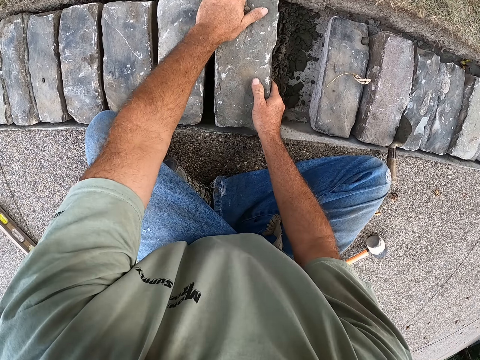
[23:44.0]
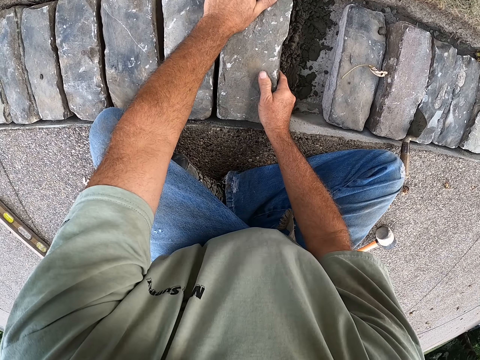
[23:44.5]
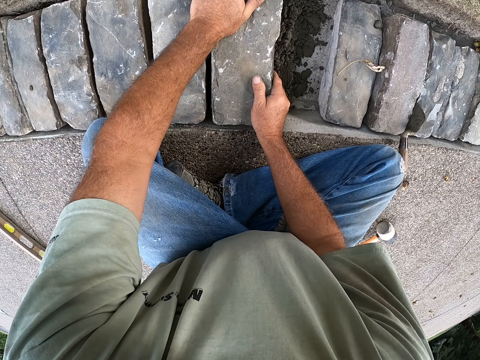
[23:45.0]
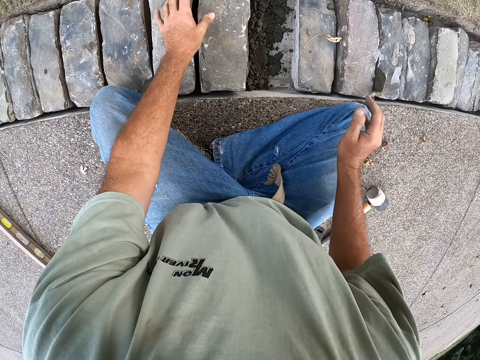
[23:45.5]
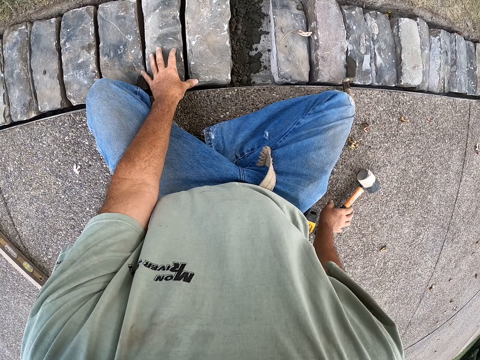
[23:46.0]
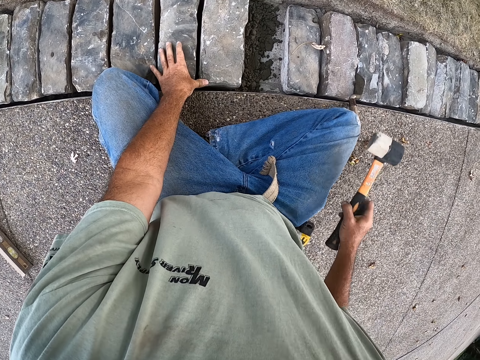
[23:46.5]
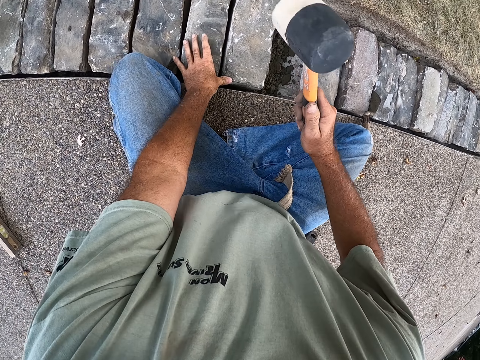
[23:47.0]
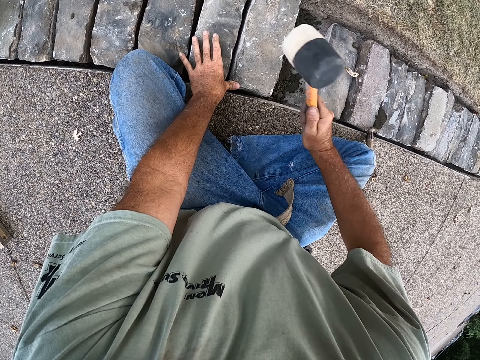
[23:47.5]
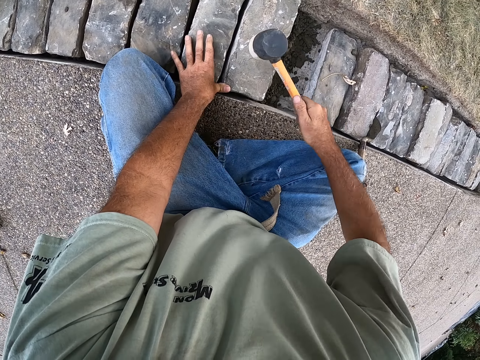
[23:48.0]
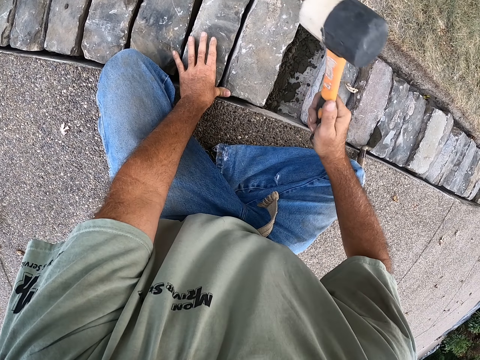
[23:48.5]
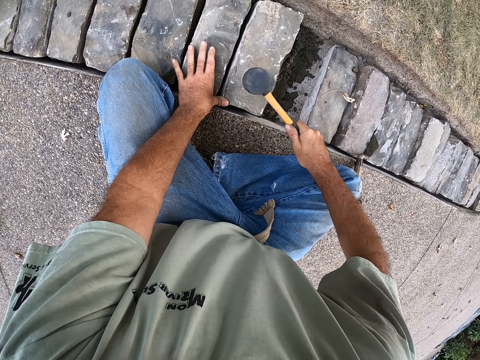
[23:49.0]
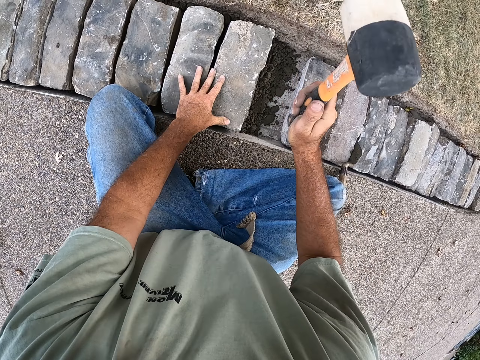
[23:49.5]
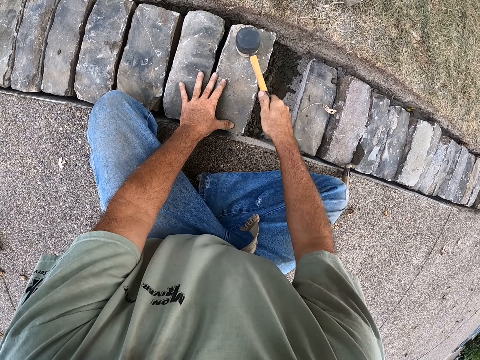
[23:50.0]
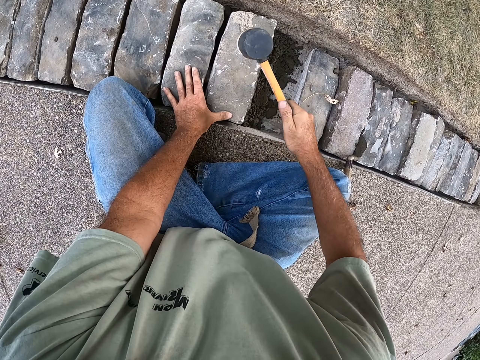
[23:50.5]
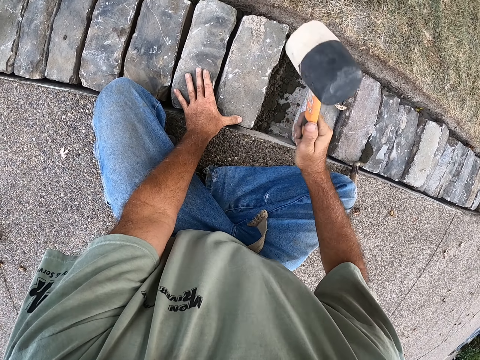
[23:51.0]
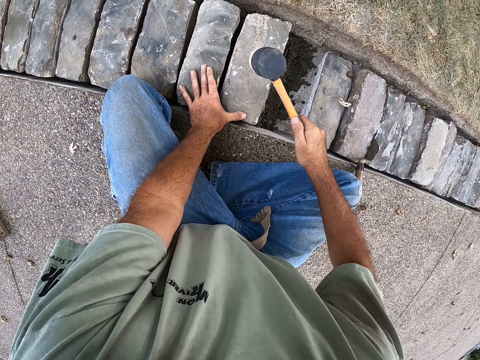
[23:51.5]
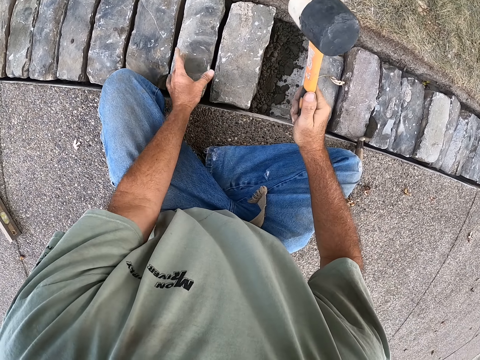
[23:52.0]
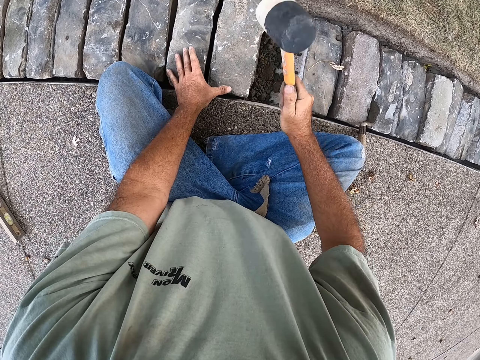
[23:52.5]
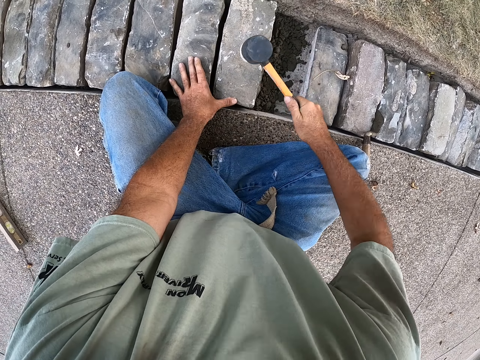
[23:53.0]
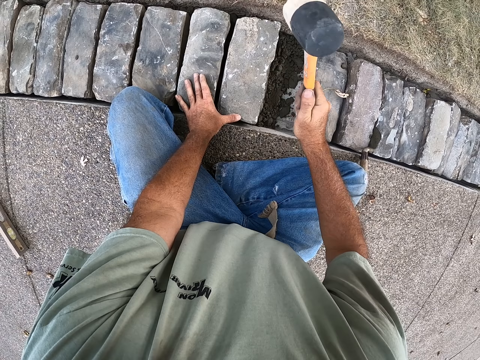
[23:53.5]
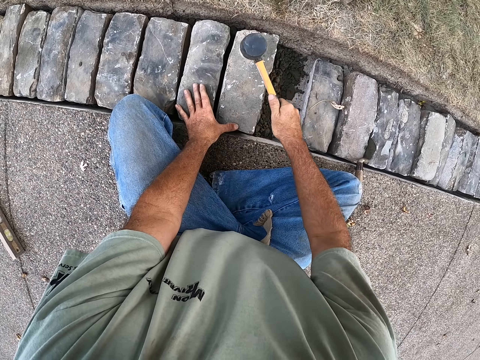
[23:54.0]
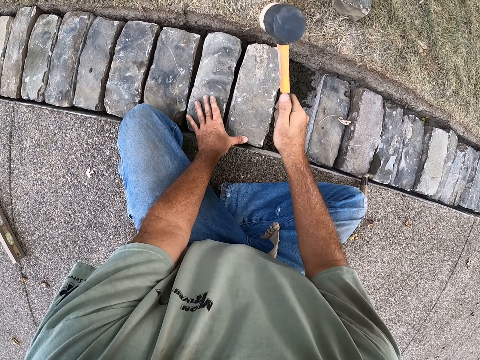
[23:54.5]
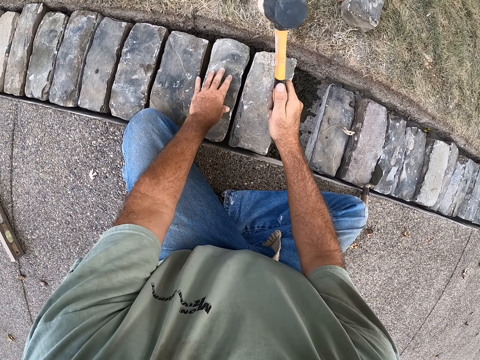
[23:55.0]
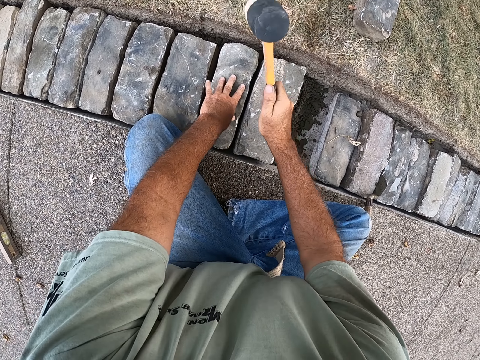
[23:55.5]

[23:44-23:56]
The camera wearer takes the brick from the ground. They take the mallet from the ground. They hit the brick with the mallet.

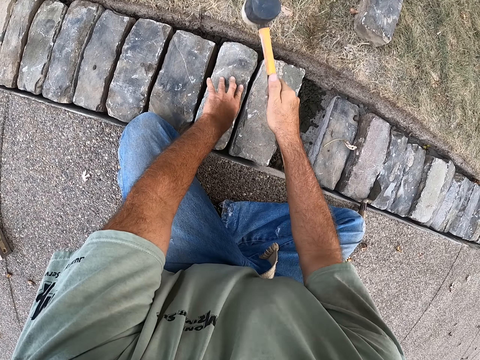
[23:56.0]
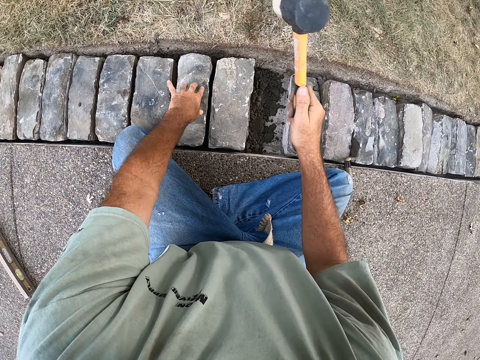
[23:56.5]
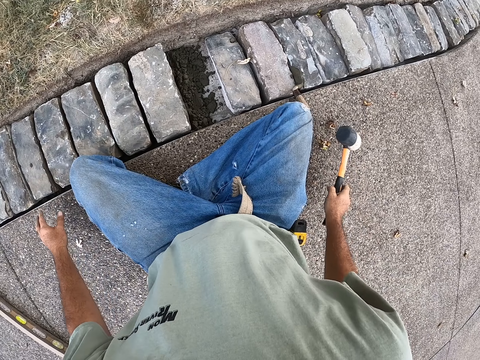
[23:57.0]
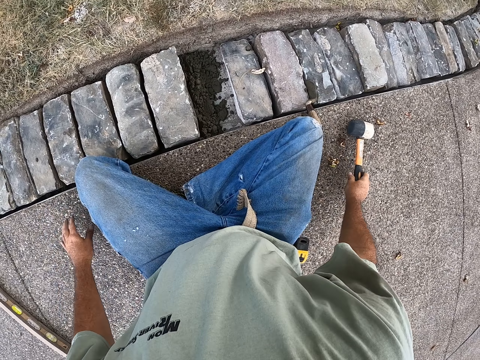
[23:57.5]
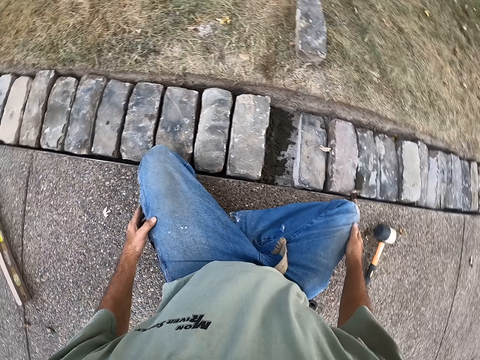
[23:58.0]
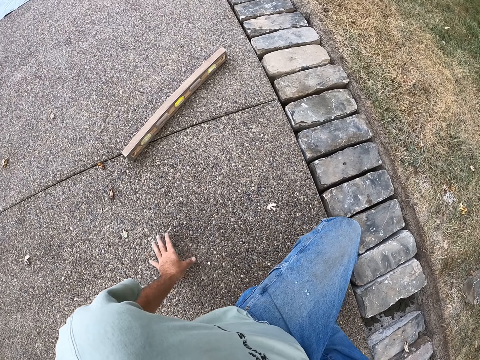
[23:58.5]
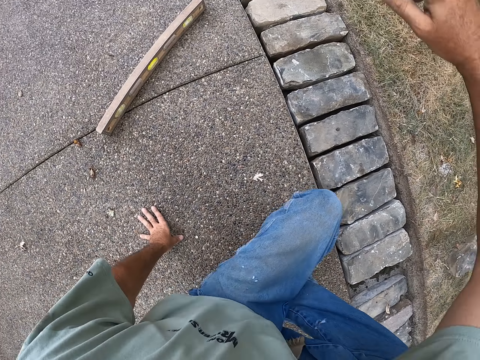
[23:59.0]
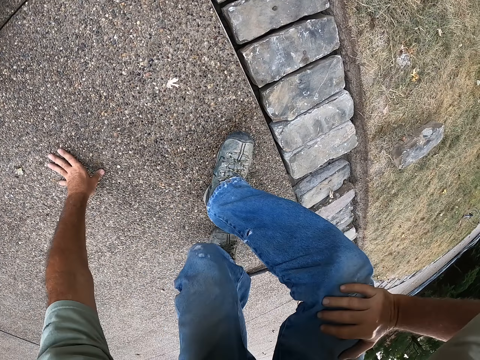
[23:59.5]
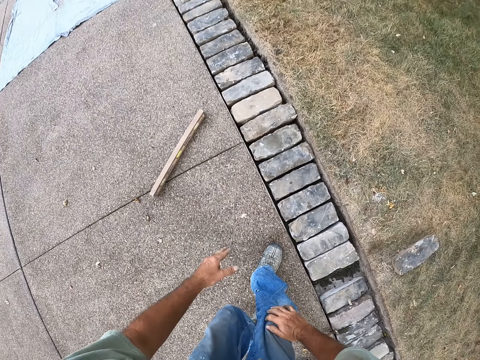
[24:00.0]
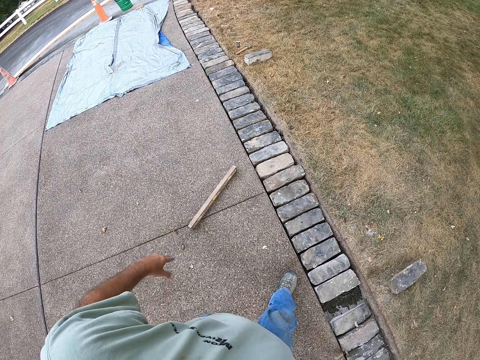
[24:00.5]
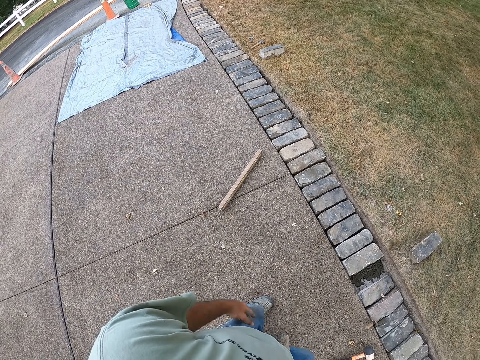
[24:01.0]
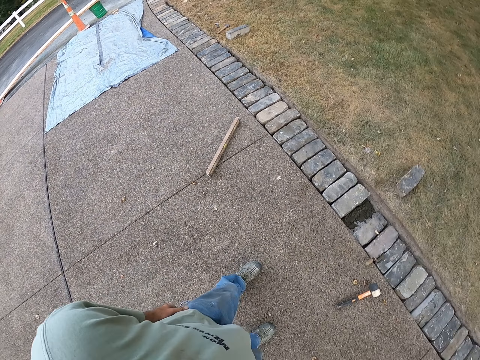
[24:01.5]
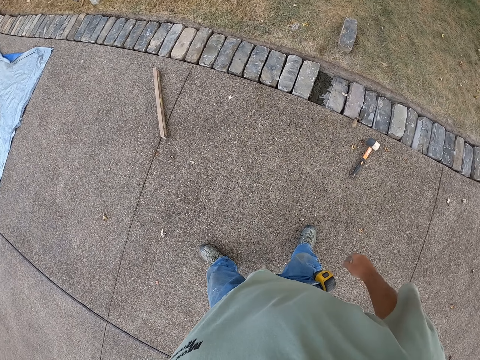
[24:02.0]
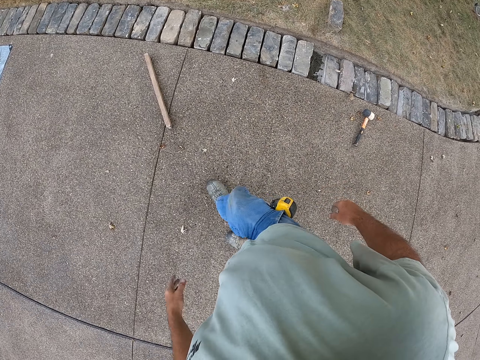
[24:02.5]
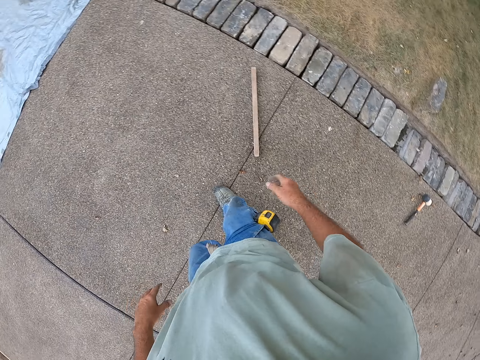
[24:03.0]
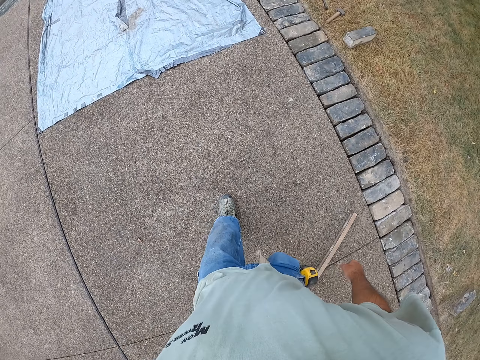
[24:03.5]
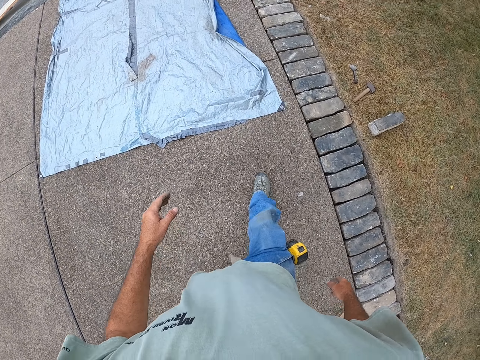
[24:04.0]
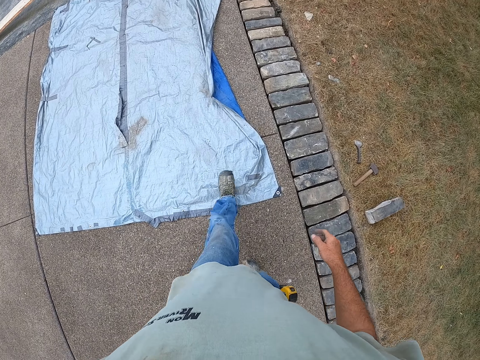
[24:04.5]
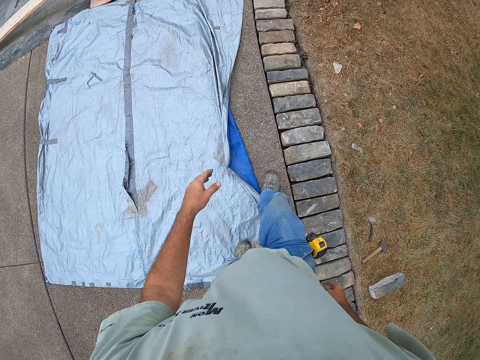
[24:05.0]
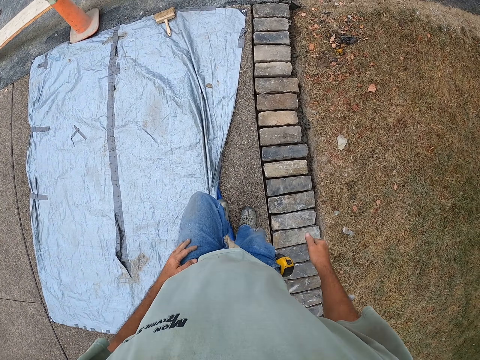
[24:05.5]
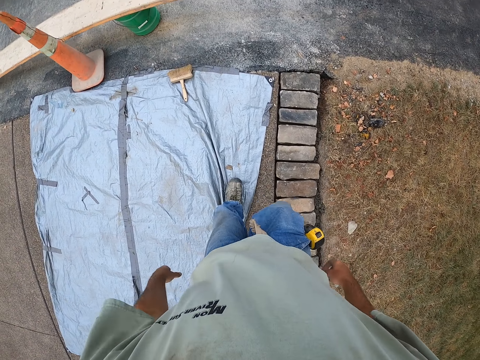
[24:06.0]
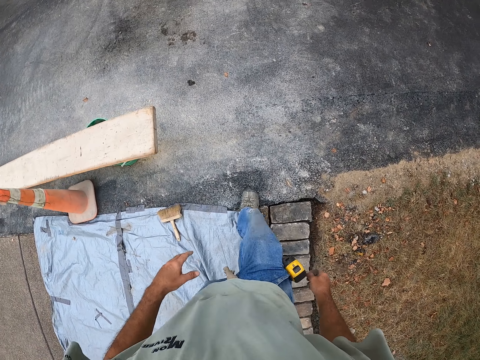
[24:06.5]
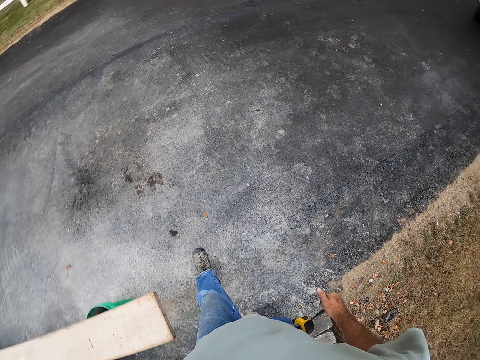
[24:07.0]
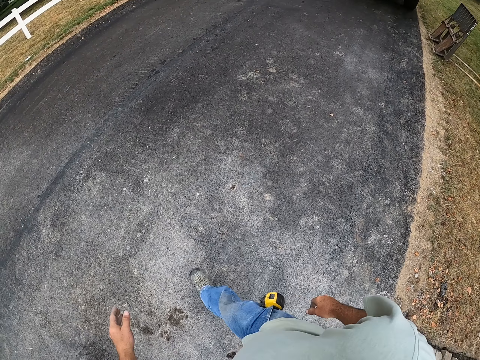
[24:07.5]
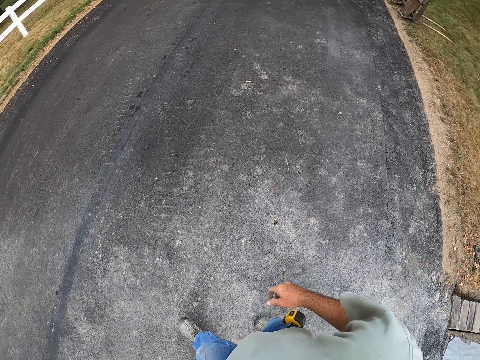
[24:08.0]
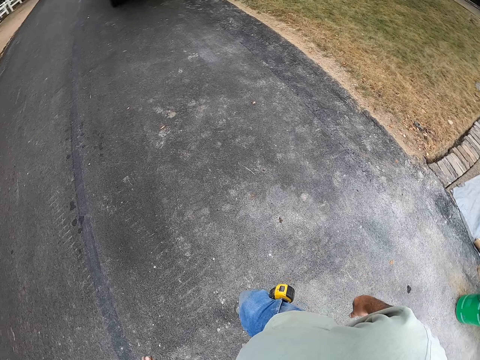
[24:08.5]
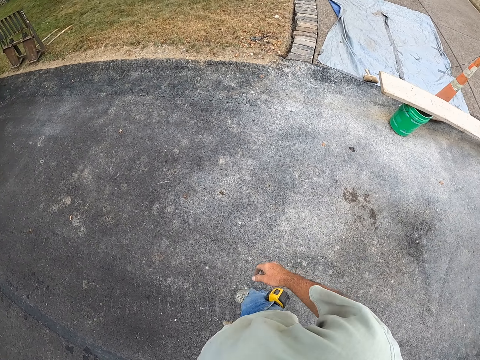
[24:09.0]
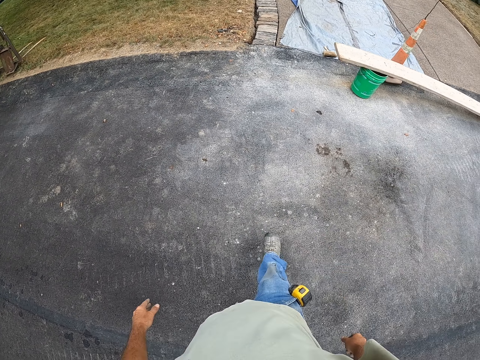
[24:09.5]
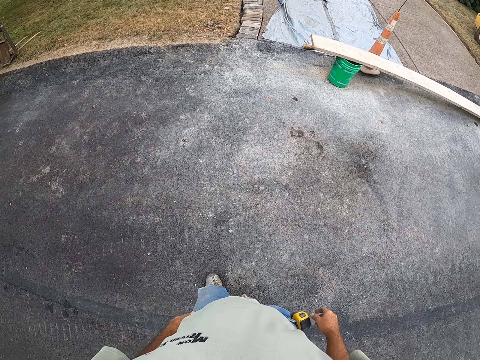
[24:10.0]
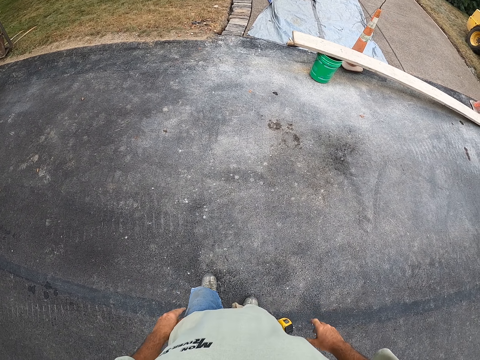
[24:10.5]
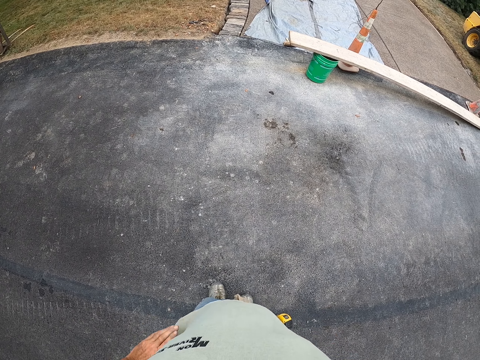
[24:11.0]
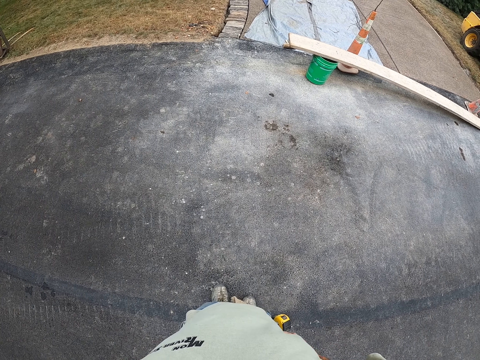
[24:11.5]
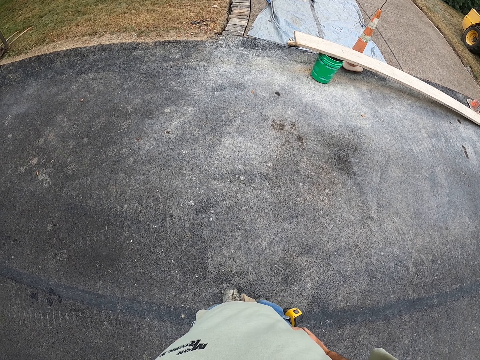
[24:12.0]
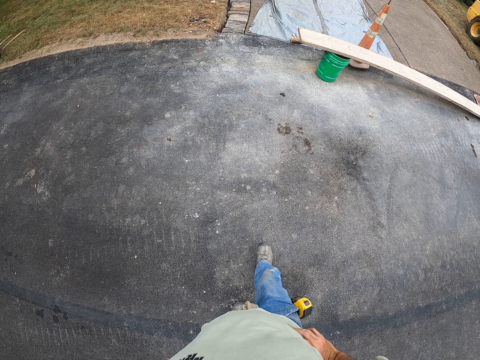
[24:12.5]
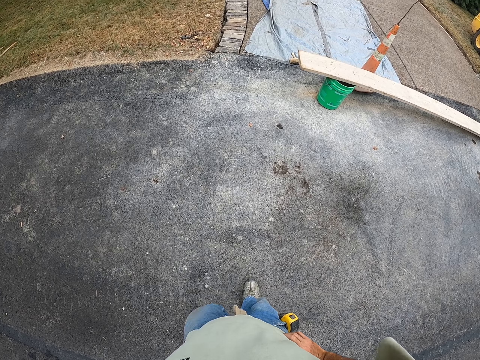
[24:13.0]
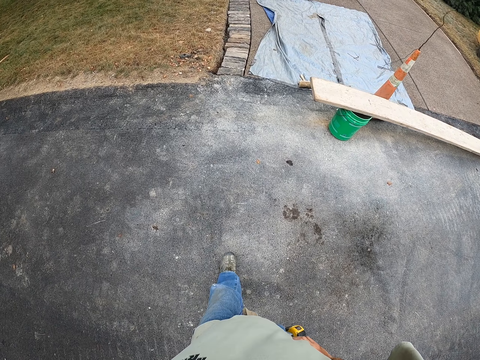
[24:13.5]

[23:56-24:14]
The camera wearer puts the mallet on the ground. He stands from the ground. He walks in the construction site. He holds his waist.
